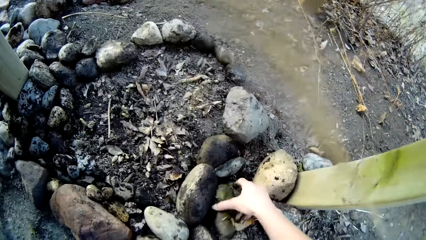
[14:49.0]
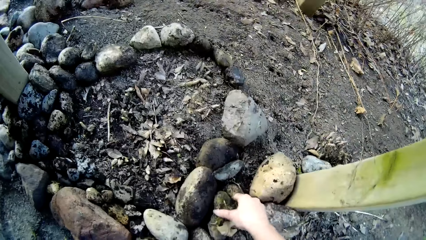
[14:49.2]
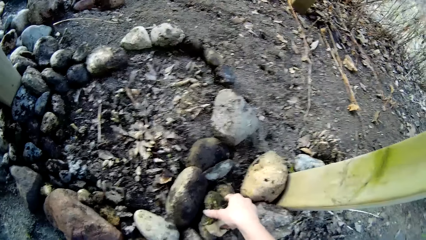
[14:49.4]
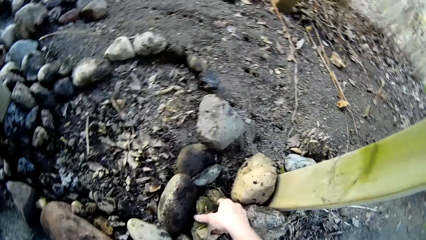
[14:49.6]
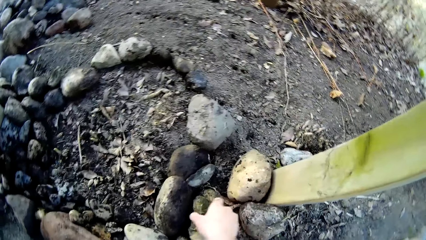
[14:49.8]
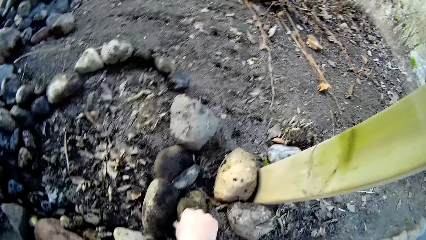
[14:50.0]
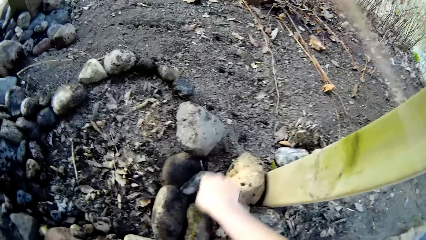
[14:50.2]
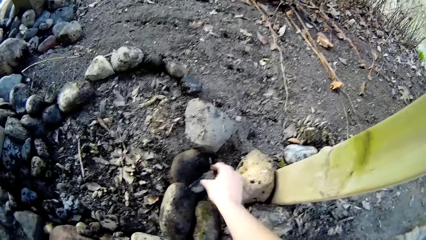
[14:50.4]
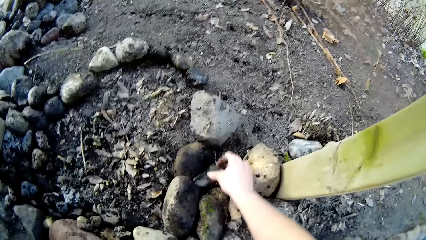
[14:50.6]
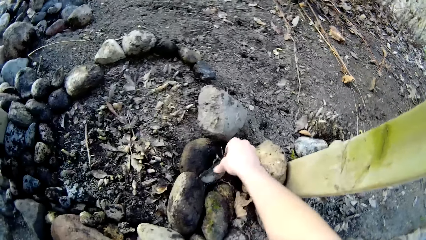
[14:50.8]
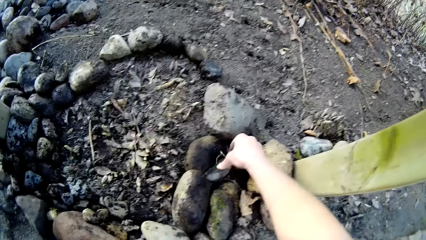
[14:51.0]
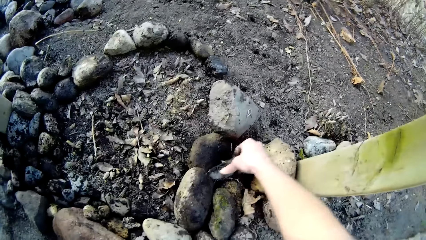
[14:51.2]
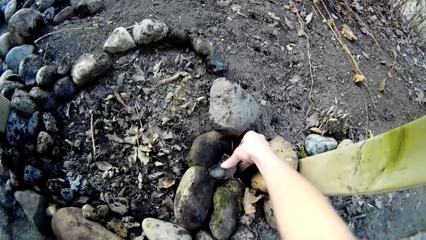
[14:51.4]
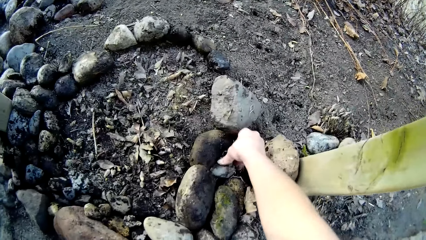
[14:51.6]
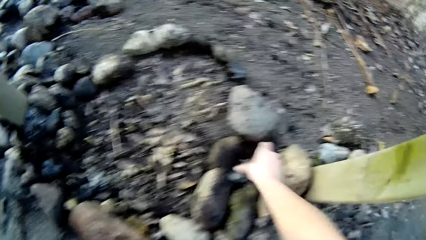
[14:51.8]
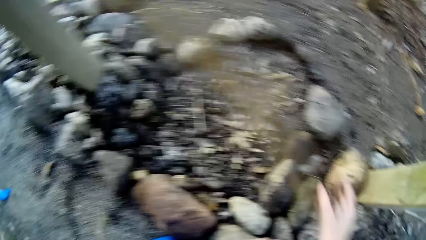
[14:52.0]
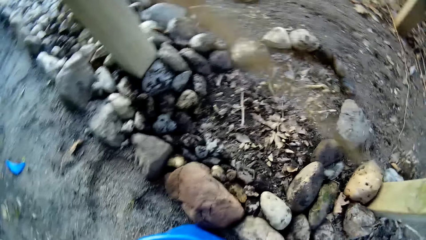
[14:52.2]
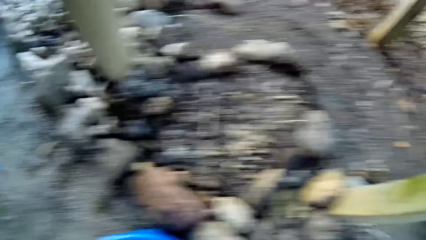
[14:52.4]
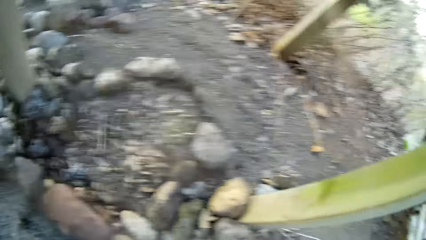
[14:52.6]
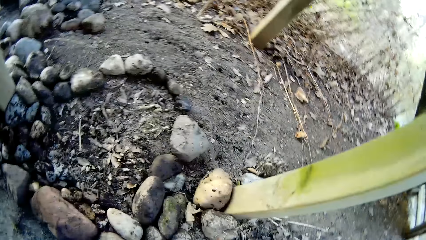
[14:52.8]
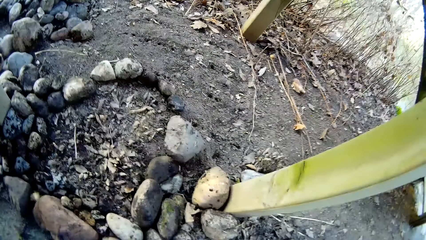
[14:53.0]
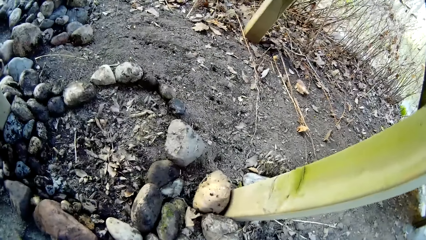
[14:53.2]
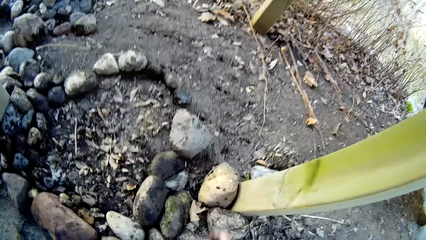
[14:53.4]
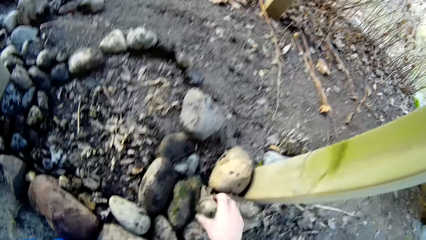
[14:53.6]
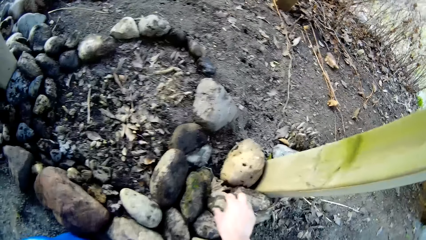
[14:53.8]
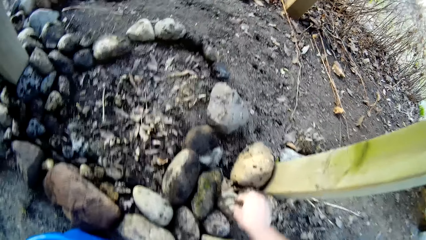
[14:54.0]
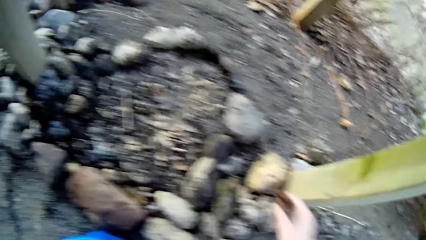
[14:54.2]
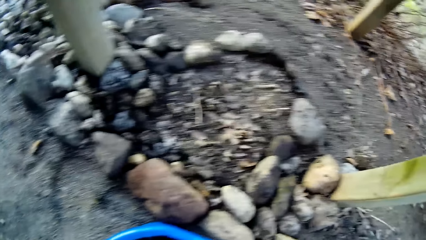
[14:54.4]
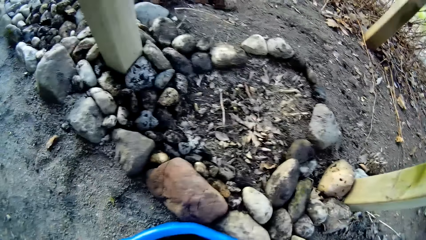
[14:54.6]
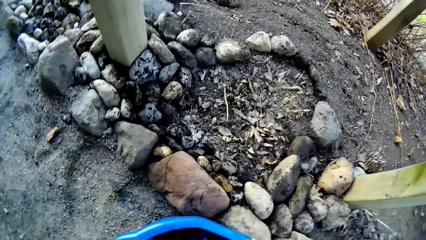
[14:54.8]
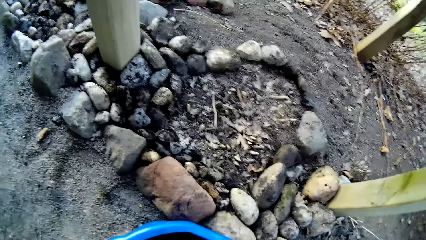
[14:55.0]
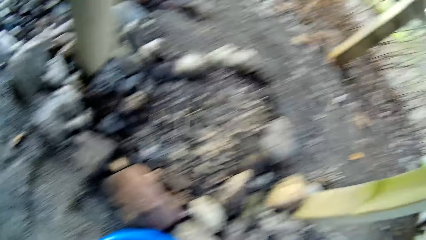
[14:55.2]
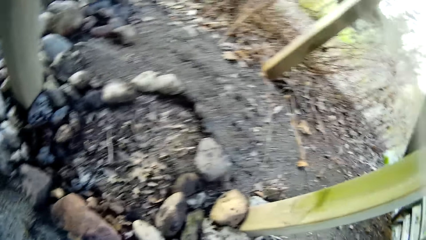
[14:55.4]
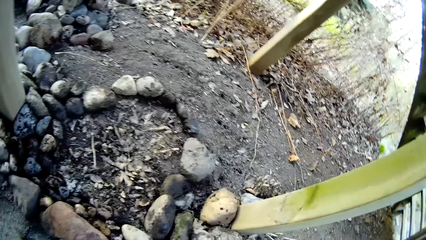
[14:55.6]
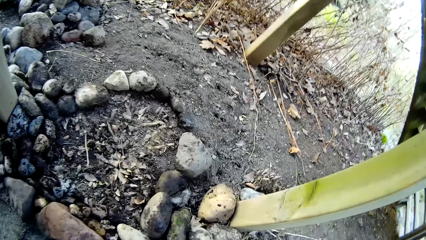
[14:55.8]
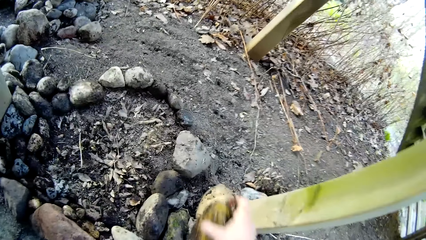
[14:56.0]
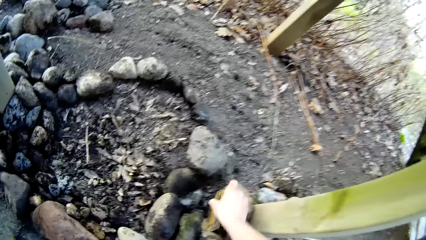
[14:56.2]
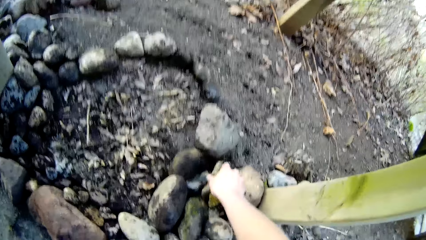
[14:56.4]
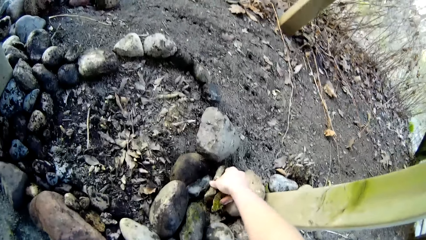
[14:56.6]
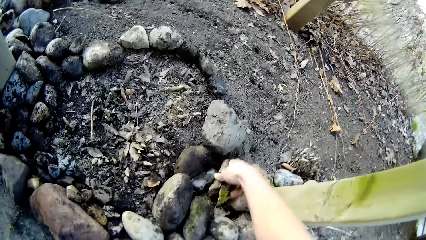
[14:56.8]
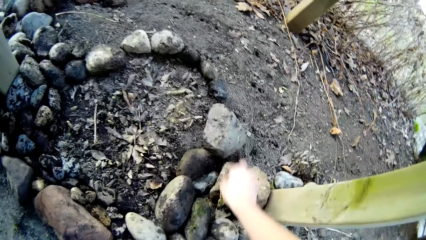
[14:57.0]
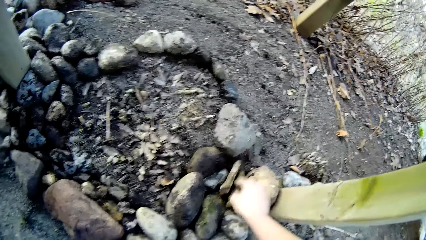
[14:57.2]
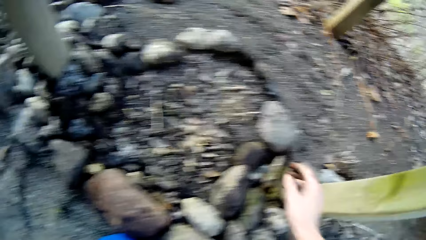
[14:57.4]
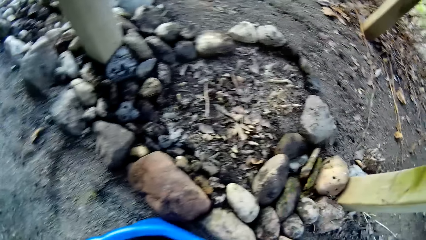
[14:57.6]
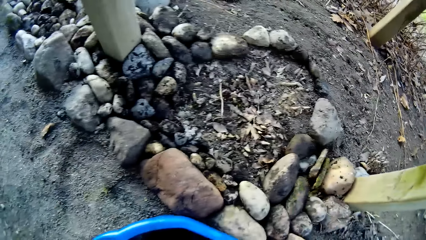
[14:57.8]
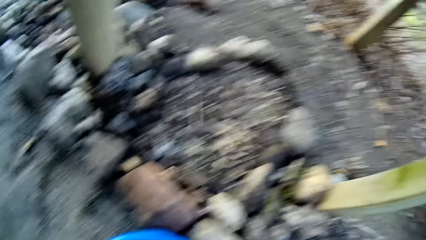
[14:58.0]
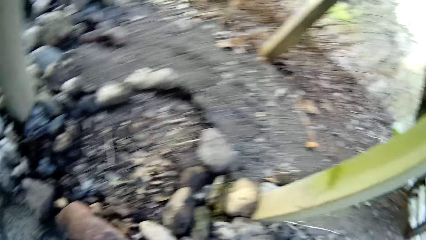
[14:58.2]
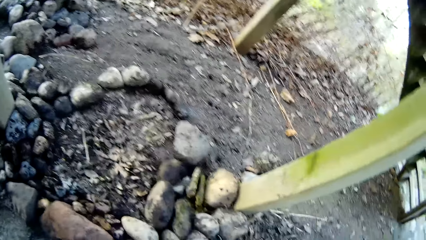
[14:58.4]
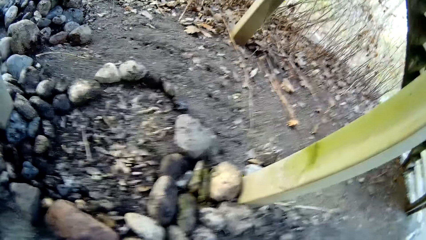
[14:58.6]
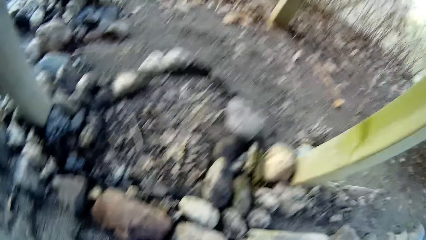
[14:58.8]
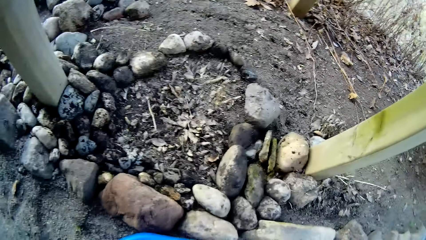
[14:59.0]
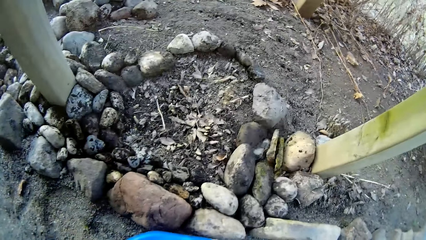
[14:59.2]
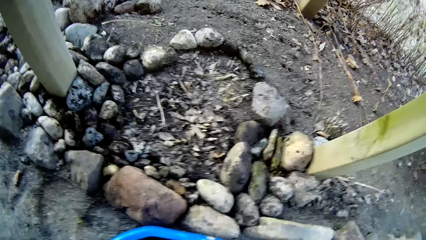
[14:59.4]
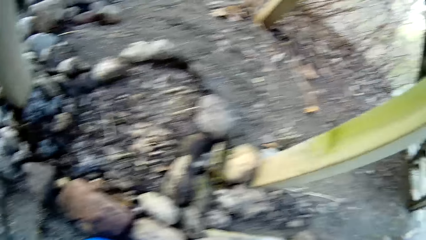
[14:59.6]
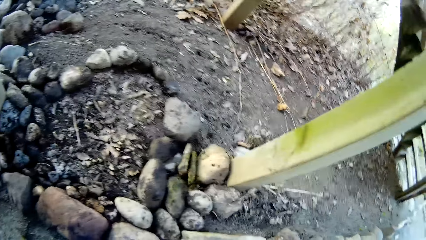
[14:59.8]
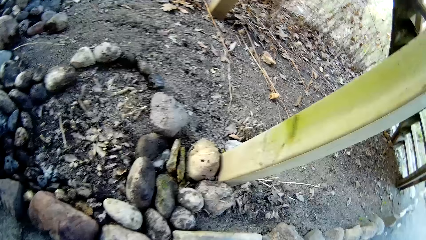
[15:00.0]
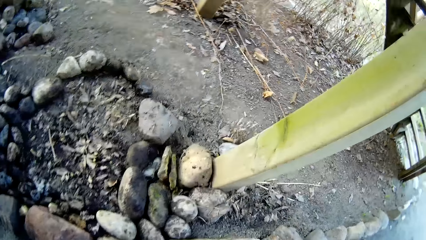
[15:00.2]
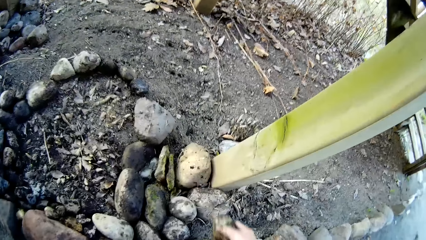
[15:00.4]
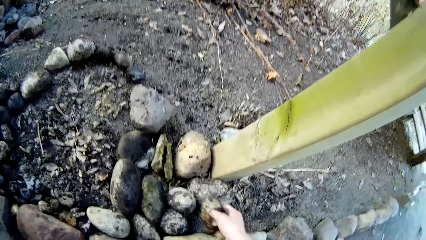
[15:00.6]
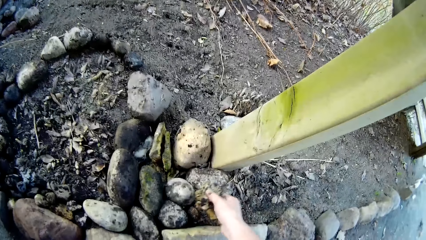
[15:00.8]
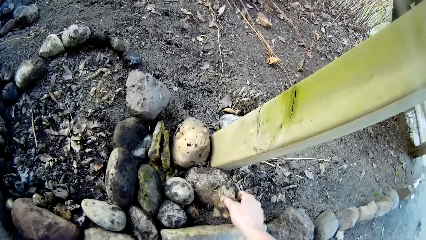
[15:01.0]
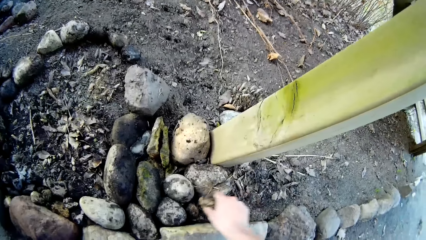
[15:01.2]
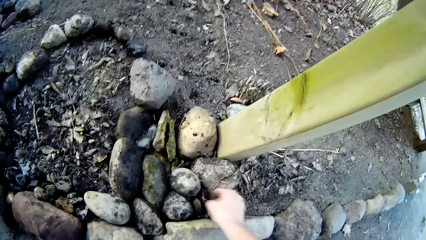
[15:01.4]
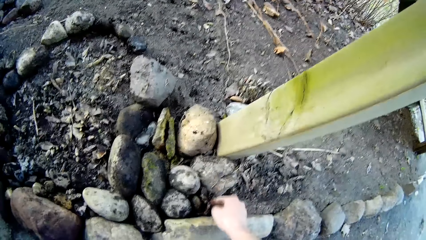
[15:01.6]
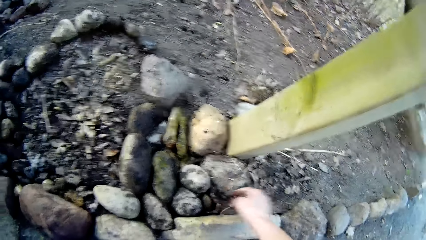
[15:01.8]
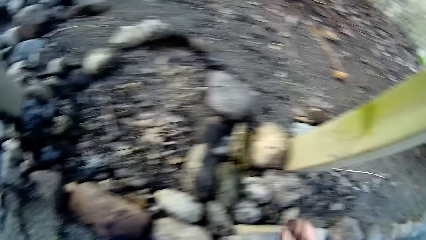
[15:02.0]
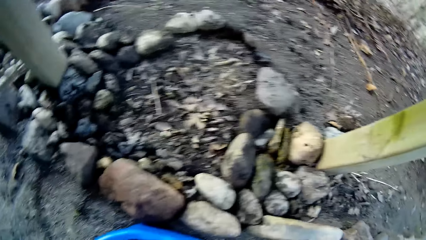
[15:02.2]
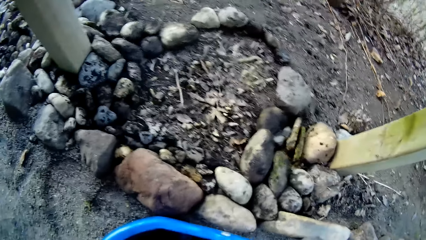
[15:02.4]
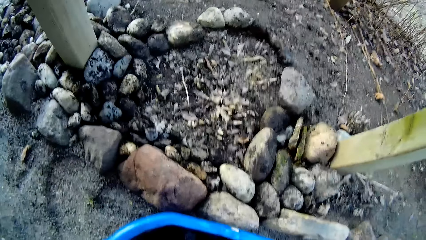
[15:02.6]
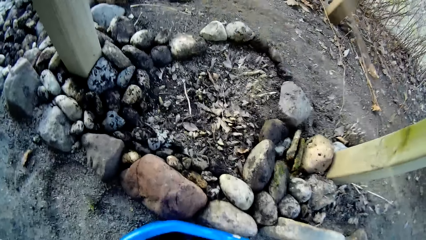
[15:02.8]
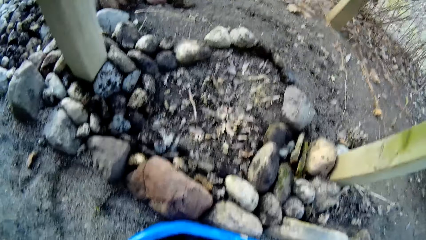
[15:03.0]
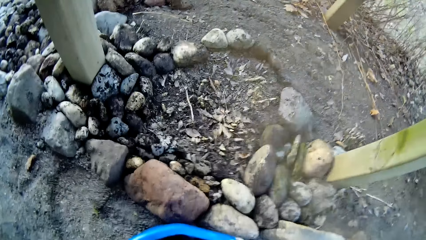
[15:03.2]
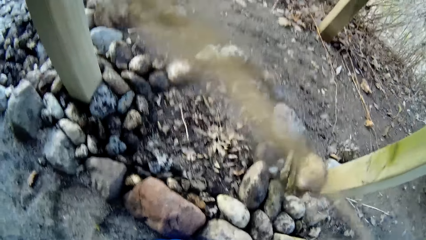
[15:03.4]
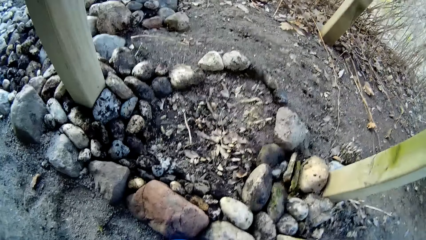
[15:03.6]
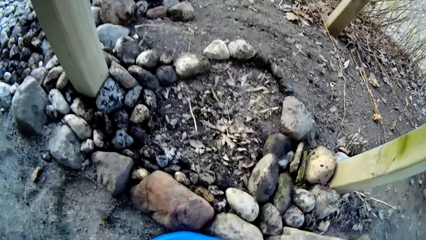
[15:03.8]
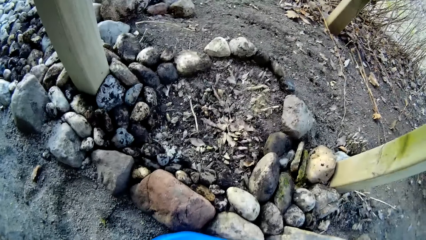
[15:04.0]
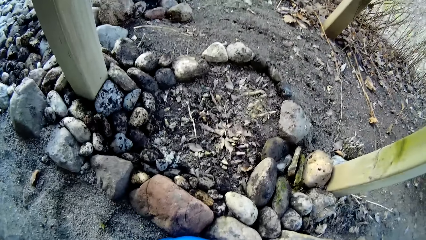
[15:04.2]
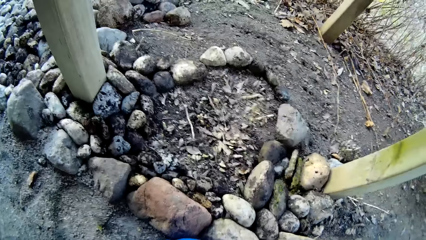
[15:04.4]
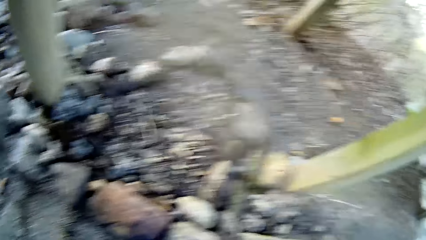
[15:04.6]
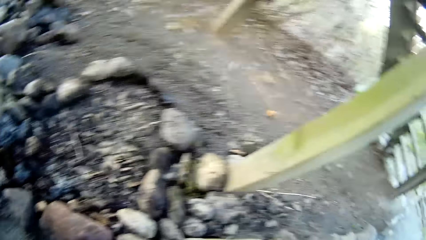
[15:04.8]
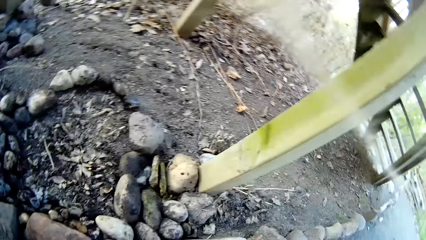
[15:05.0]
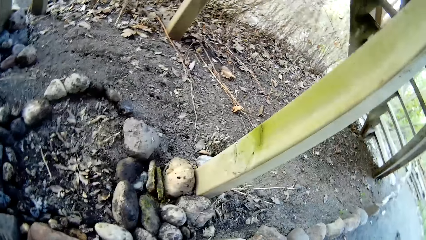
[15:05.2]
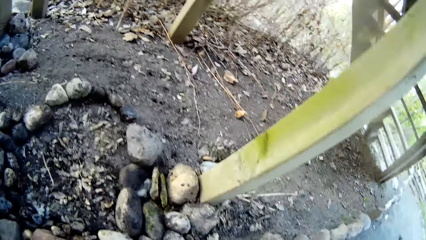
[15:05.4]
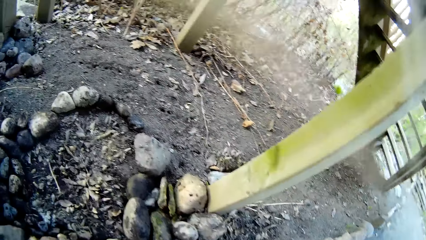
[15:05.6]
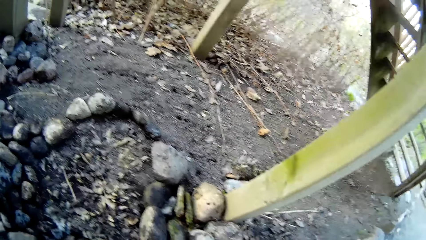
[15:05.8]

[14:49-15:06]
The camera wearer adjusts the stones with her right hand. She places a stone on the ground with her right hand. She does this repeatedly.
